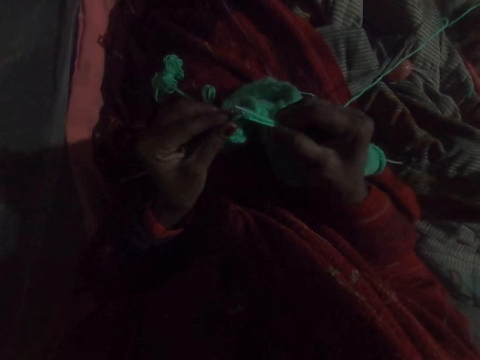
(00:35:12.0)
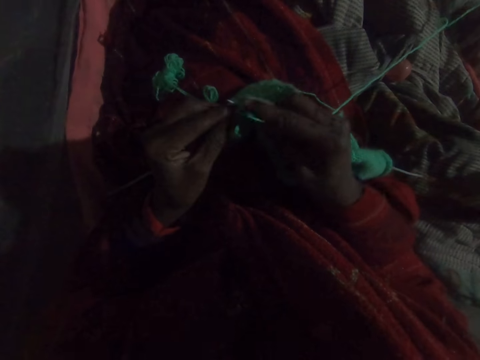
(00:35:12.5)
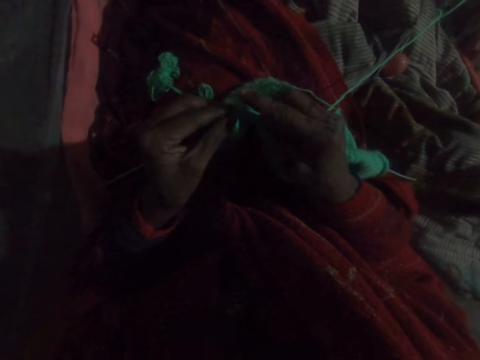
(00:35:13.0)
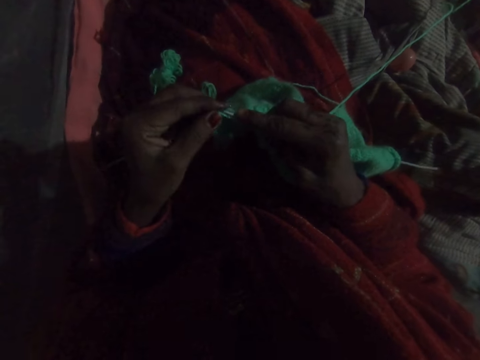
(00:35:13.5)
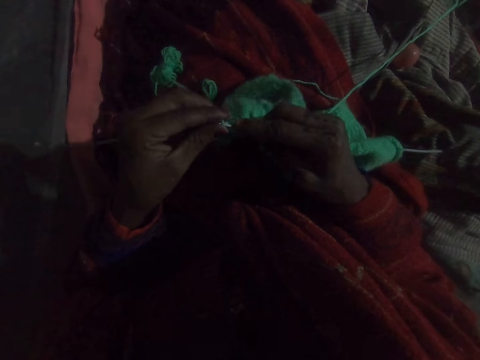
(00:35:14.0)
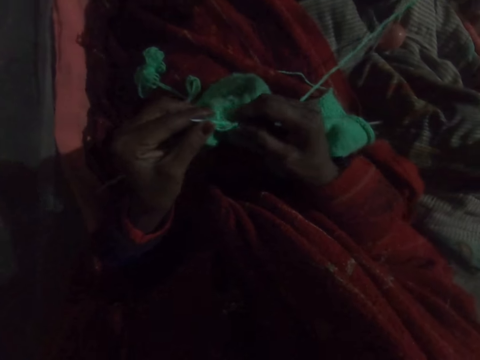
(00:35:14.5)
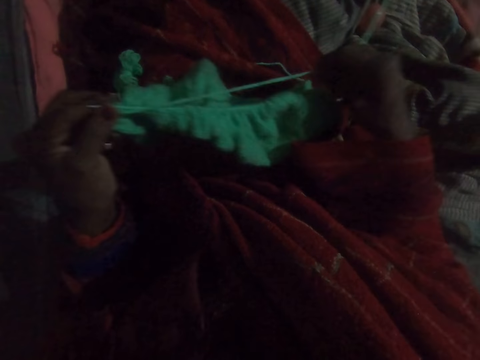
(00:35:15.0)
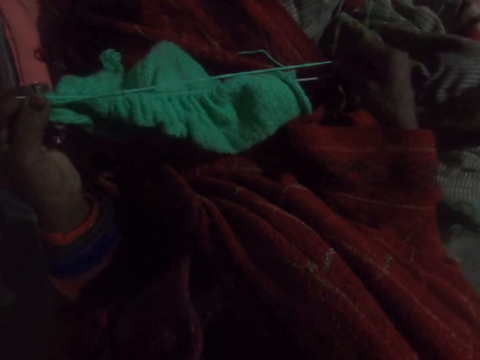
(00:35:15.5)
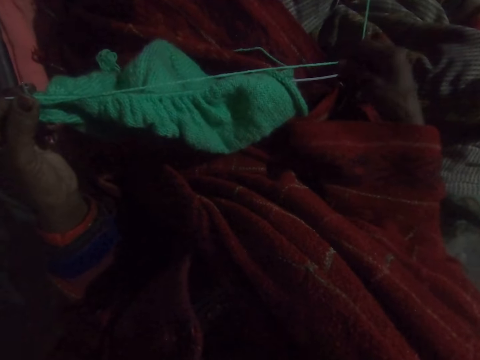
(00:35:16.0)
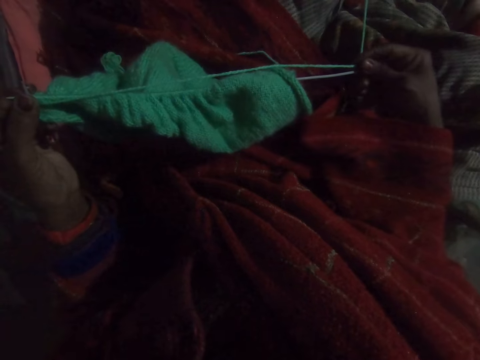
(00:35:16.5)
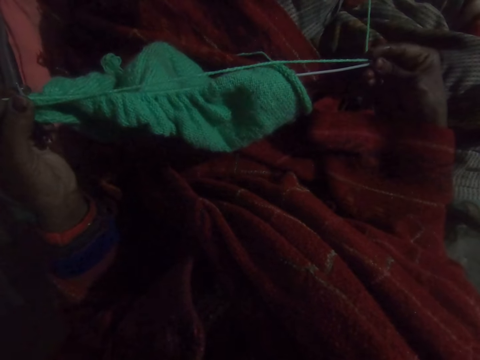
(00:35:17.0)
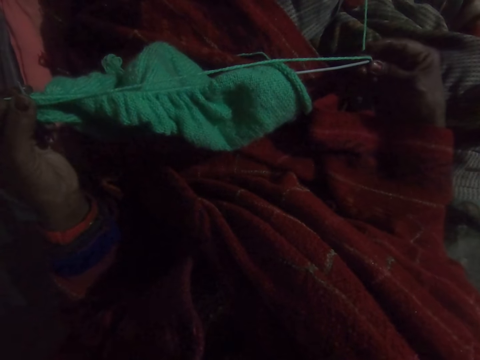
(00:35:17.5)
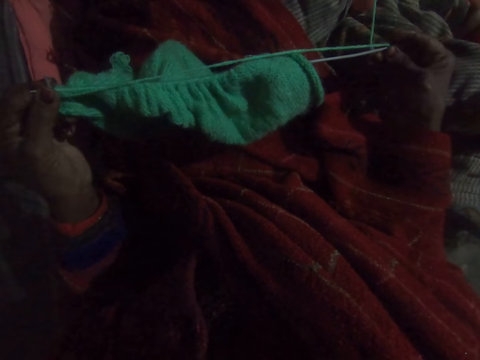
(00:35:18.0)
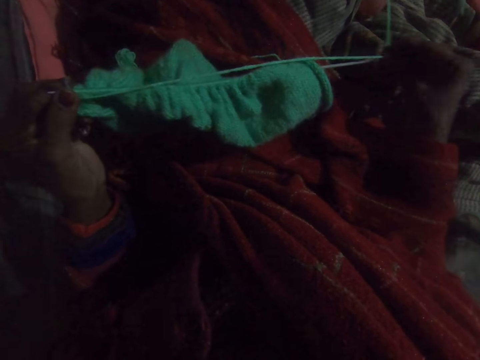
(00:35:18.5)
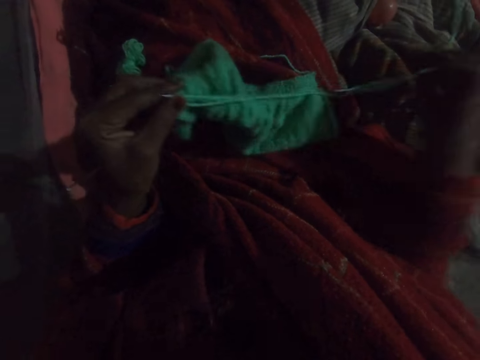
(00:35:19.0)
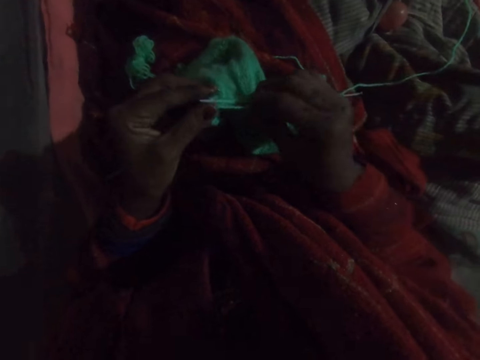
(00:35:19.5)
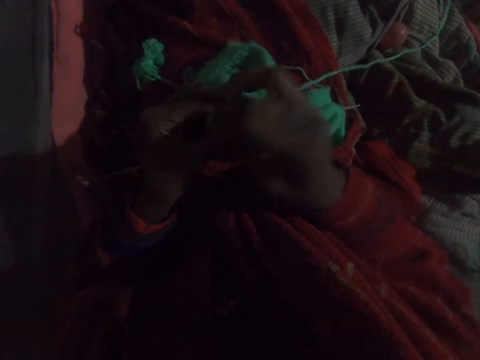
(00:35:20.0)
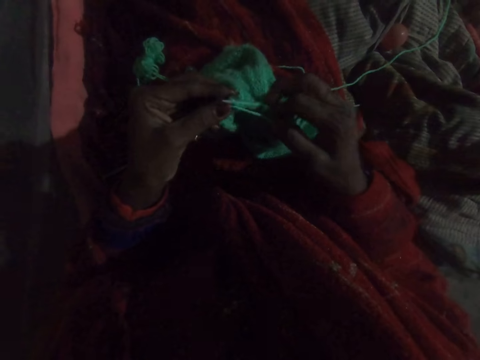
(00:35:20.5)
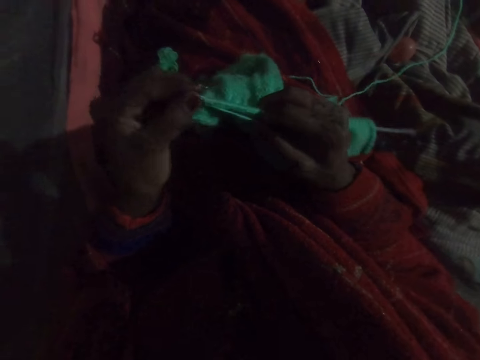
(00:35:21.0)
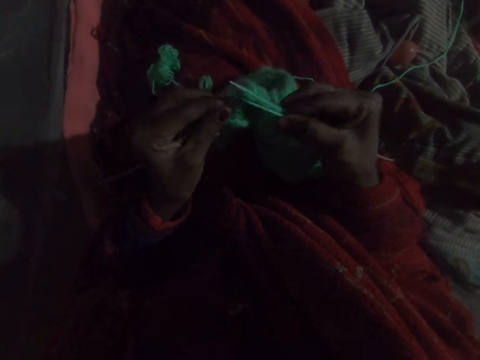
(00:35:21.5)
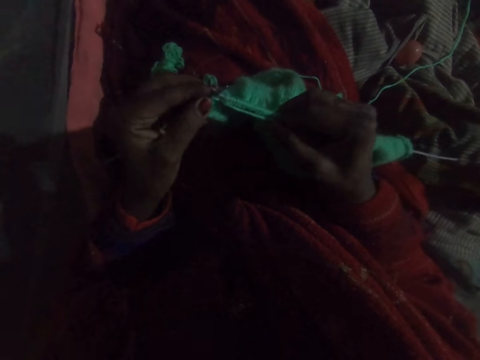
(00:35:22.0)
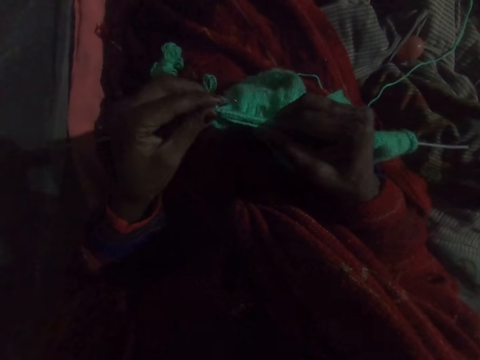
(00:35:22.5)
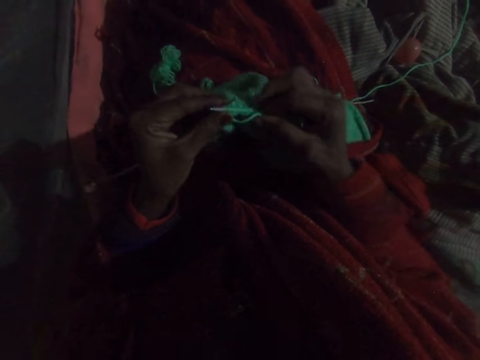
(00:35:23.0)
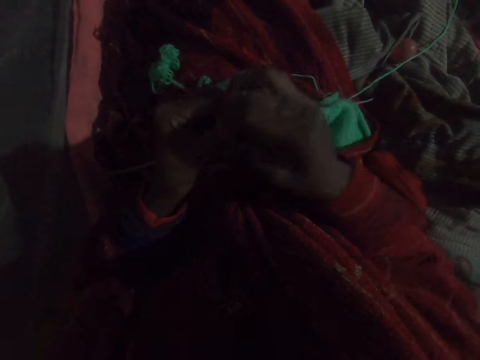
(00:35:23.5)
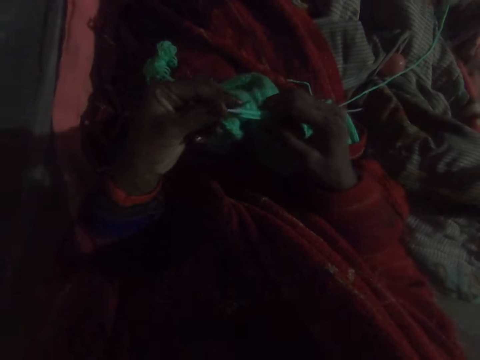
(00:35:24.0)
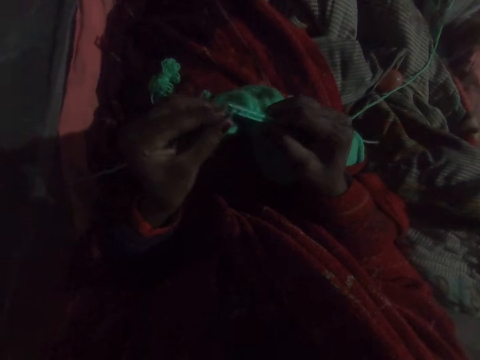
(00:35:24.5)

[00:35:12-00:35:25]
The camera wearer adjusts the wool with her right hand. She strengthens the fabric. She knits the fabric with a hooked needle.

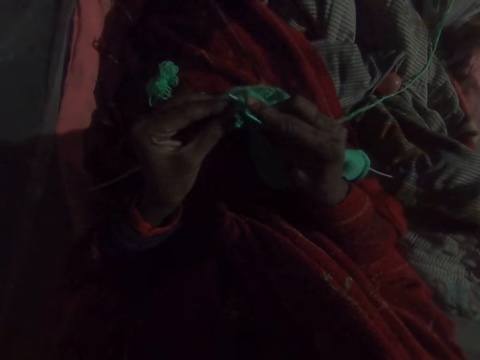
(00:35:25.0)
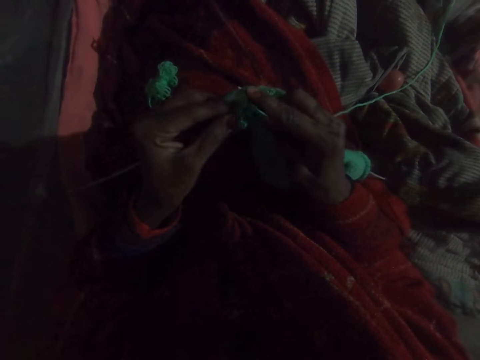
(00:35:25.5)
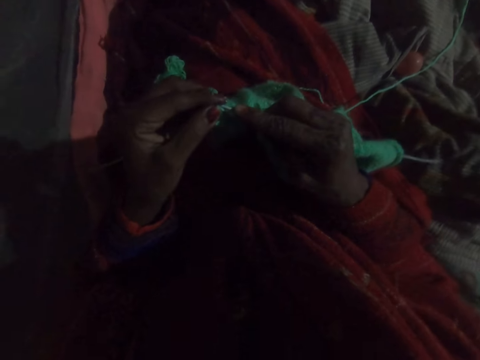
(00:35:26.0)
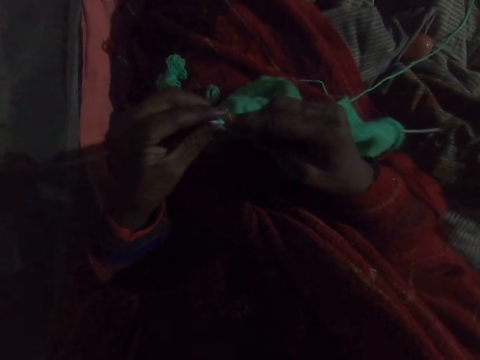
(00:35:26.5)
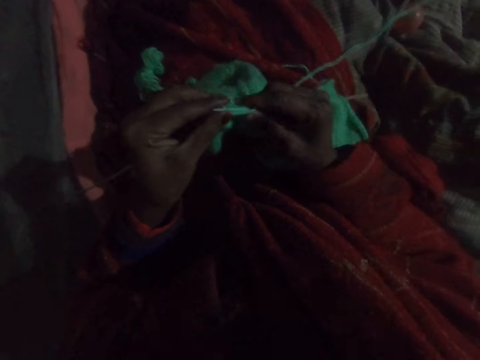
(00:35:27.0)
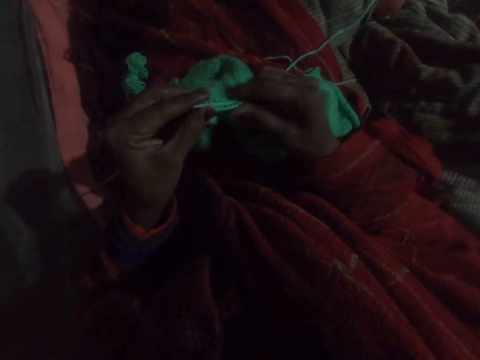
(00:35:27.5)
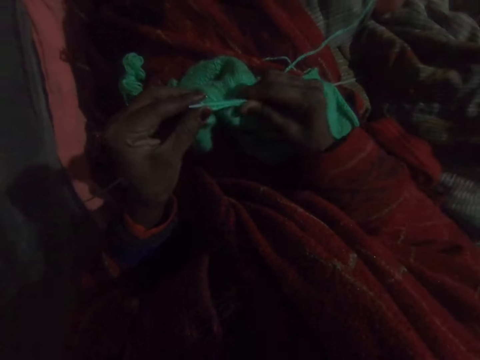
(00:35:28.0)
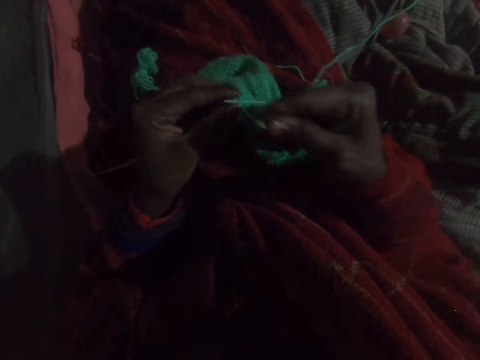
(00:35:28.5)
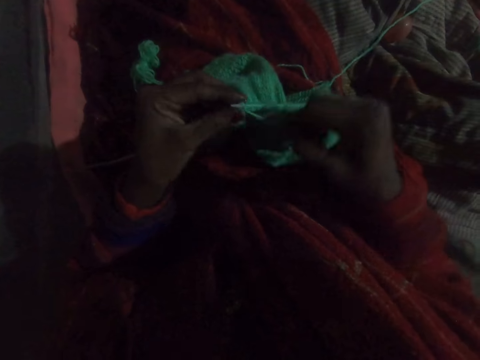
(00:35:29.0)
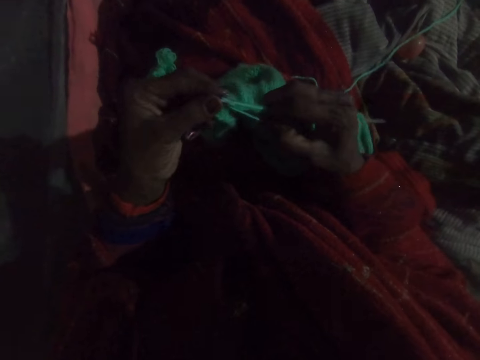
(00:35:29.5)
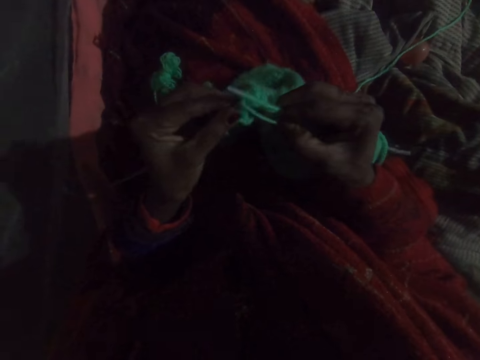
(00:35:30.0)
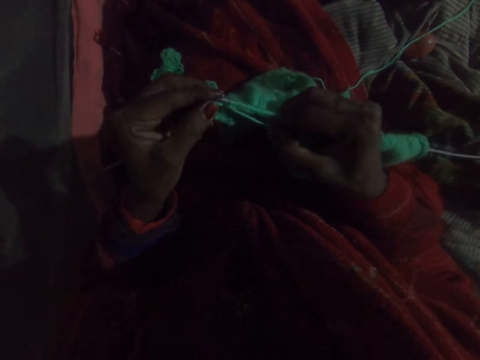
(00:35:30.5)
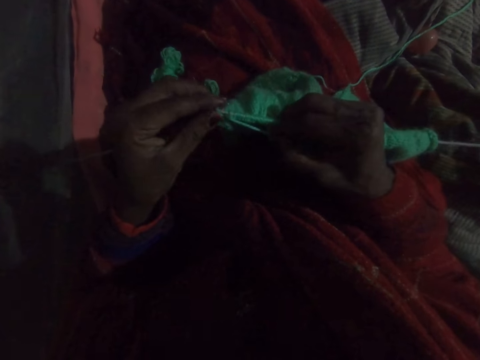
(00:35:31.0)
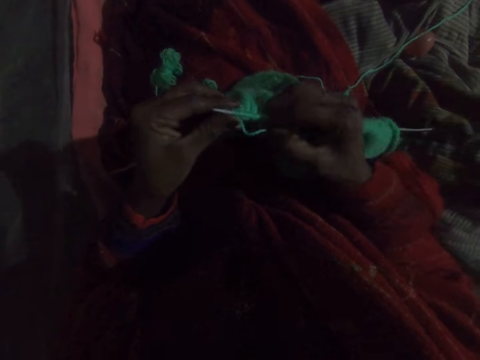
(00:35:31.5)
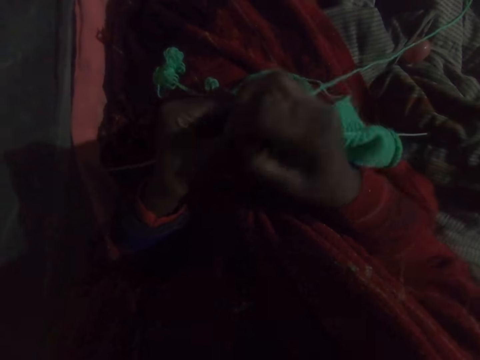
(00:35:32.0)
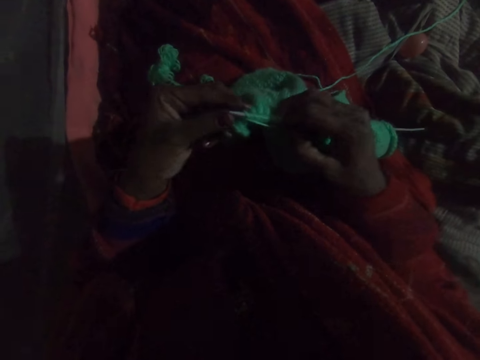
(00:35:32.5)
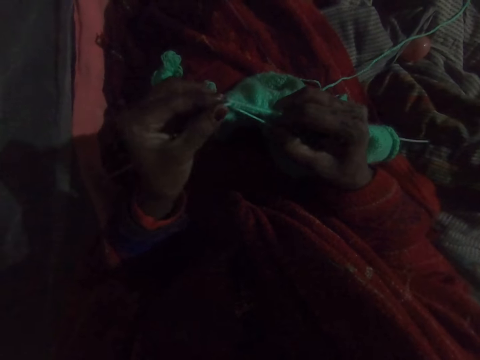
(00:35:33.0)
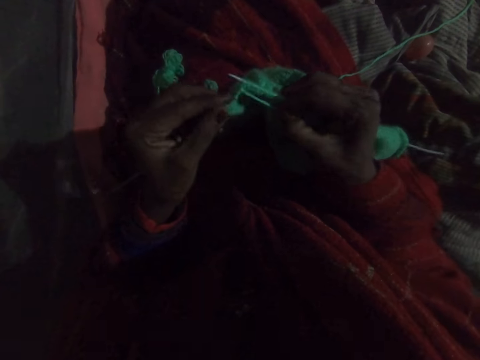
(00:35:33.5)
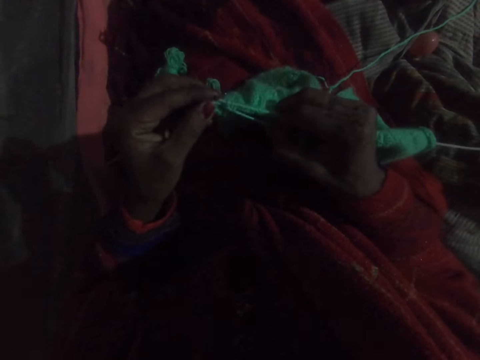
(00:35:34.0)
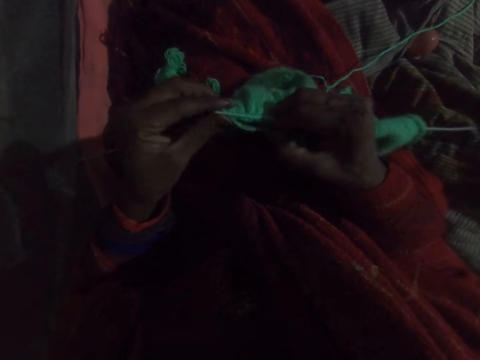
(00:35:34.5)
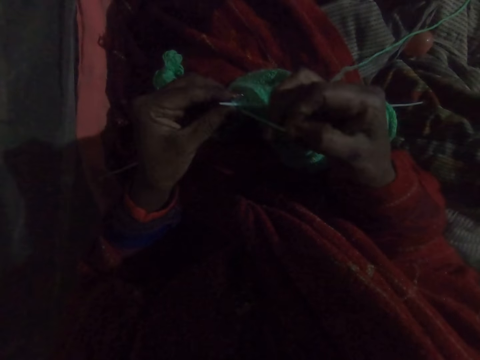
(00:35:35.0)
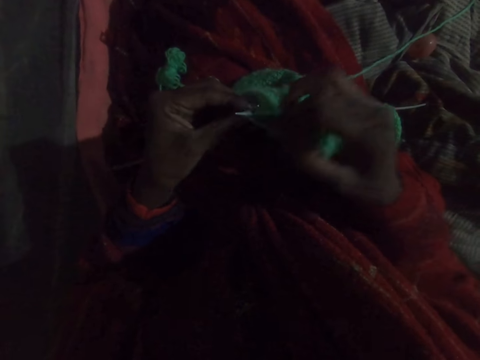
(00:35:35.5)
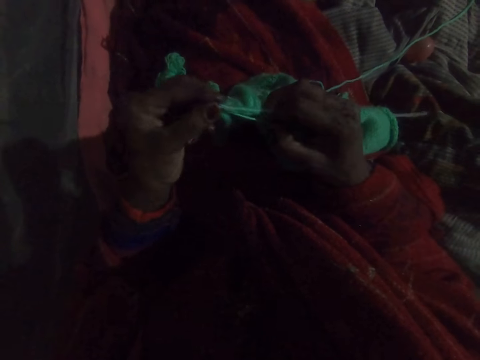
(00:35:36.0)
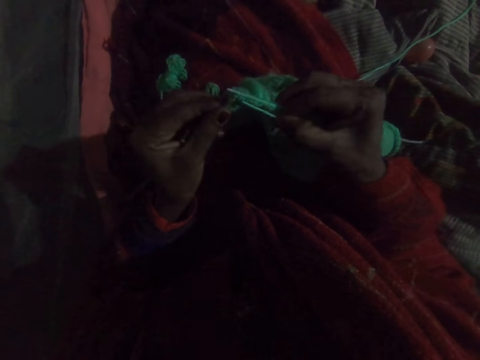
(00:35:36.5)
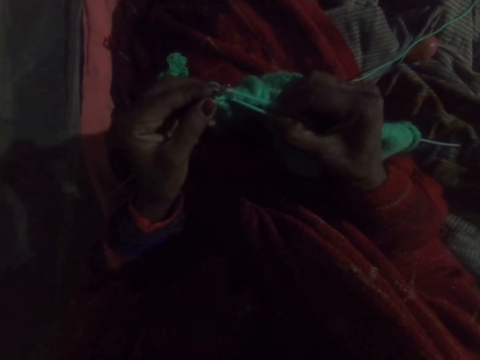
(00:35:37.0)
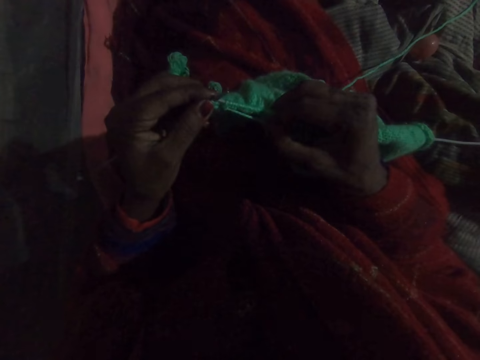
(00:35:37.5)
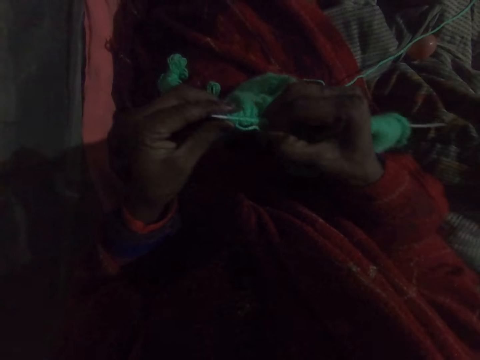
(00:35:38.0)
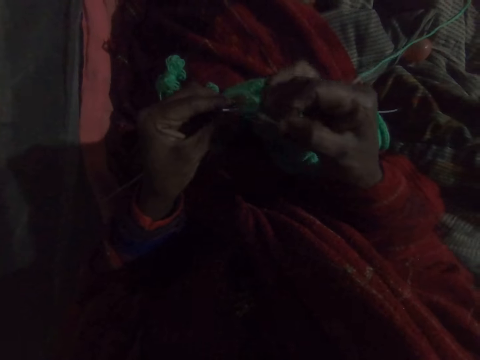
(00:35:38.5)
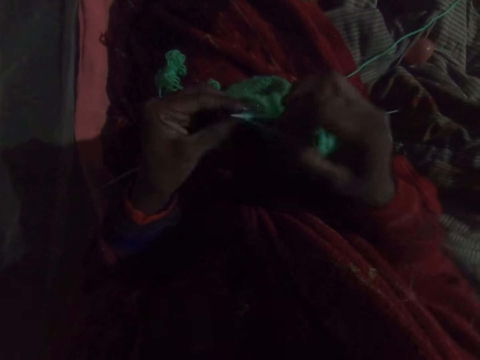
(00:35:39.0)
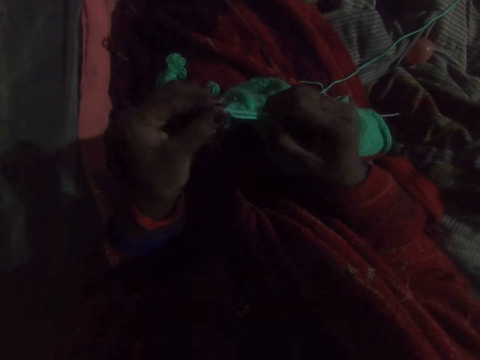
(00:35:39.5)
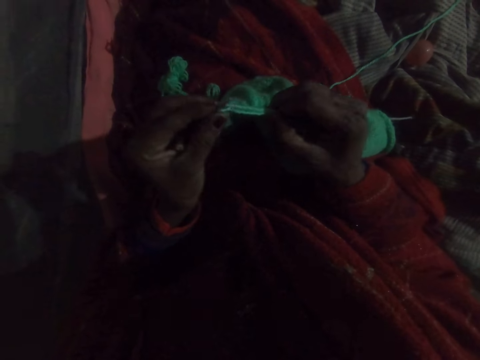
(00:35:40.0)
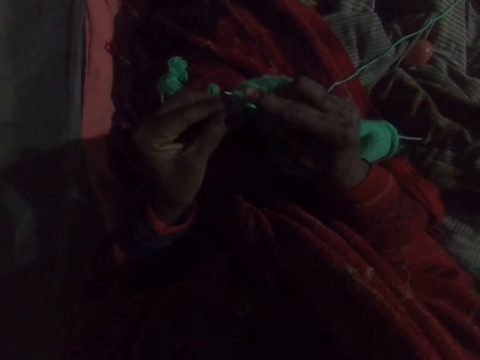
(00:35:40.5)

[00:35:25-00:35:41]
The camera wearer adjusts the knit on the needle with her right hand. She knits with wool.
